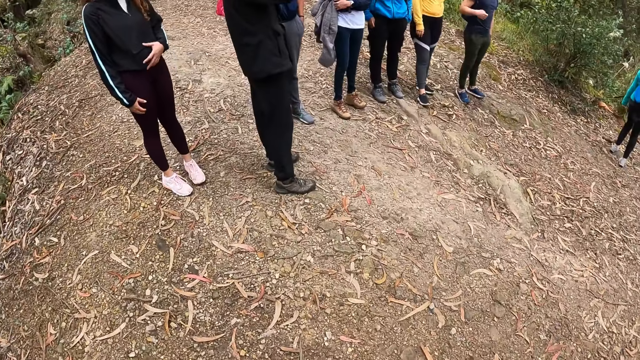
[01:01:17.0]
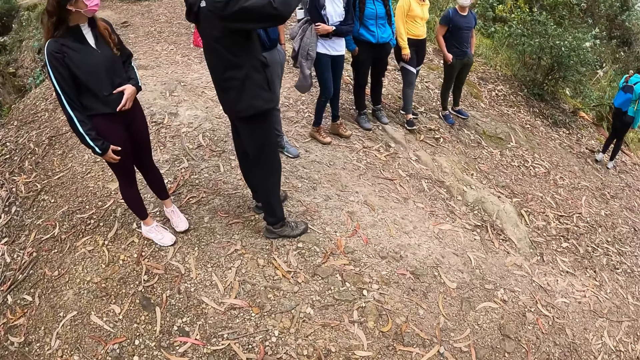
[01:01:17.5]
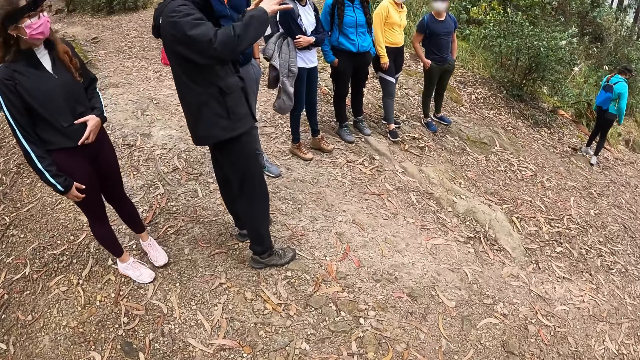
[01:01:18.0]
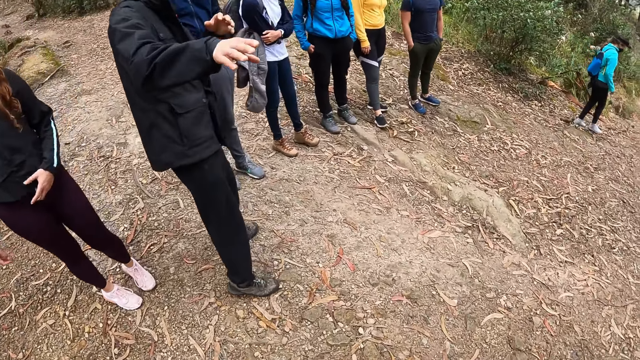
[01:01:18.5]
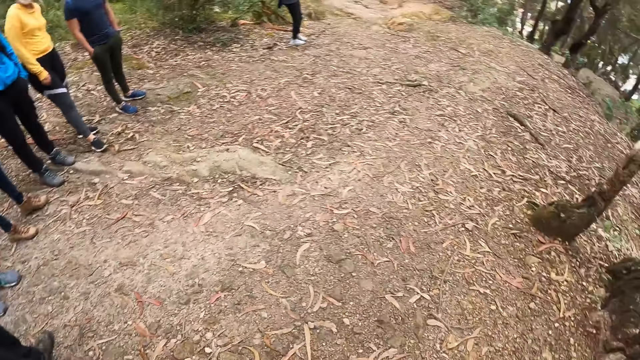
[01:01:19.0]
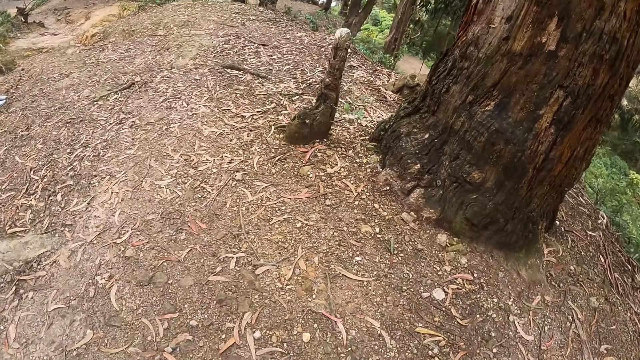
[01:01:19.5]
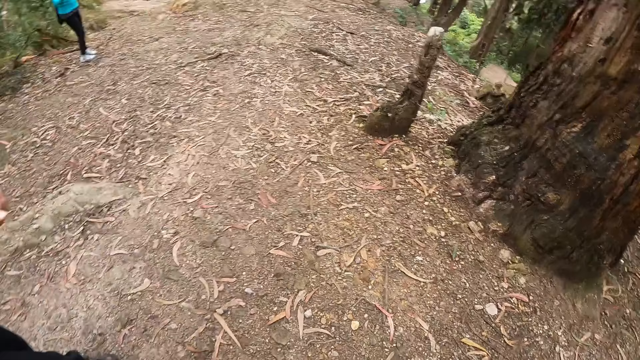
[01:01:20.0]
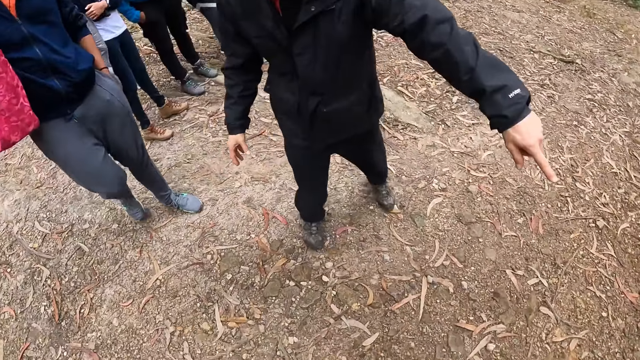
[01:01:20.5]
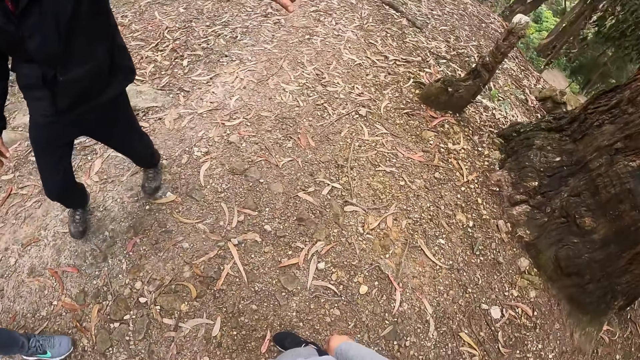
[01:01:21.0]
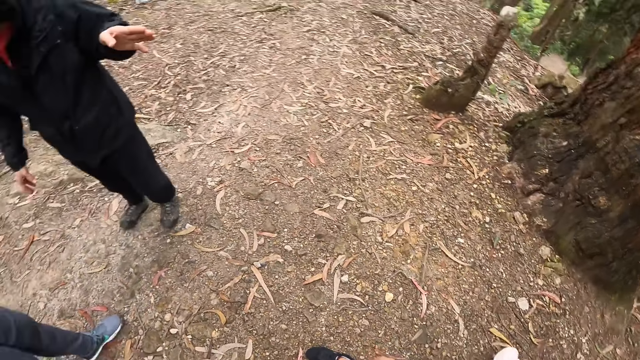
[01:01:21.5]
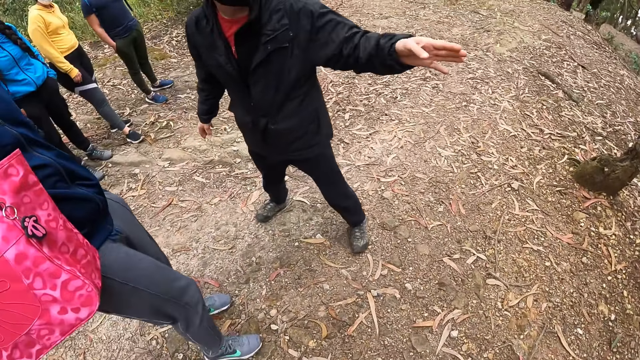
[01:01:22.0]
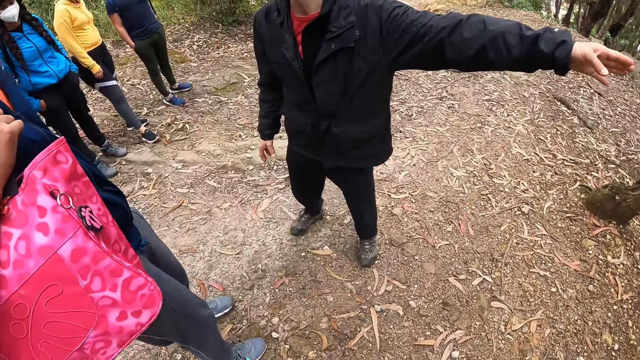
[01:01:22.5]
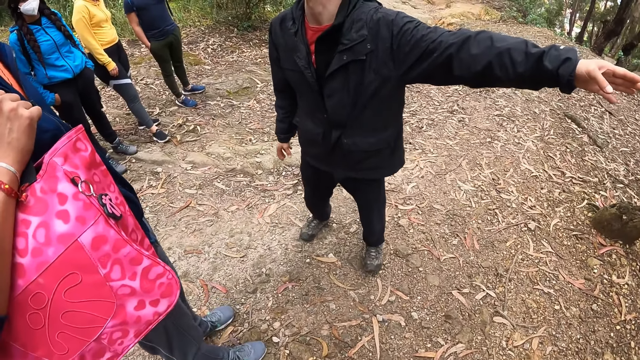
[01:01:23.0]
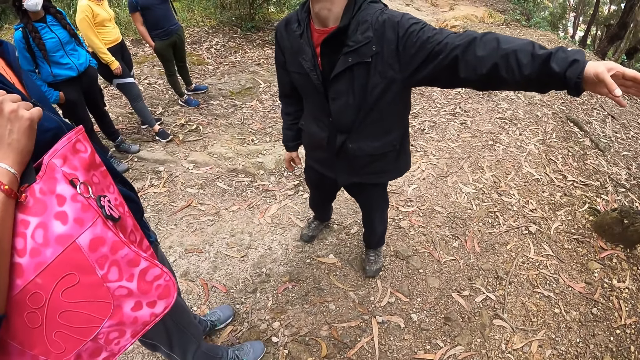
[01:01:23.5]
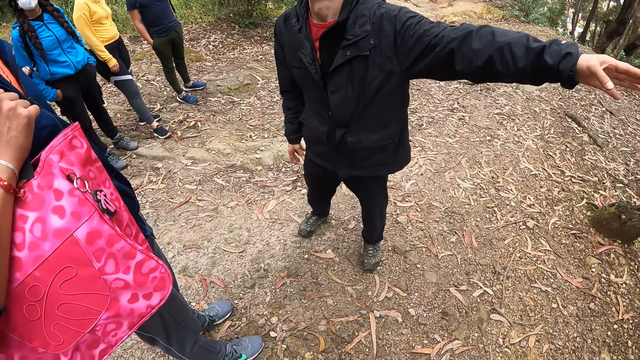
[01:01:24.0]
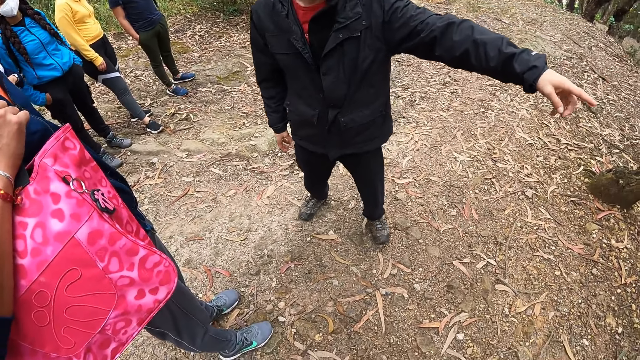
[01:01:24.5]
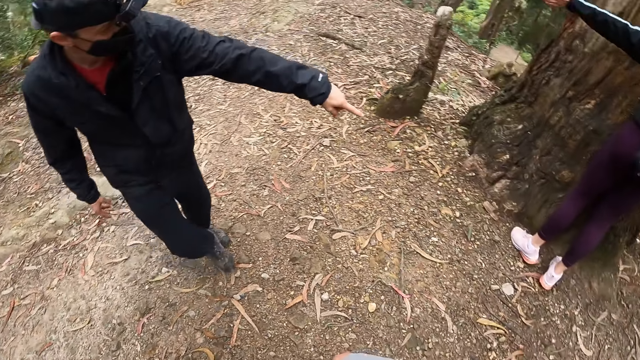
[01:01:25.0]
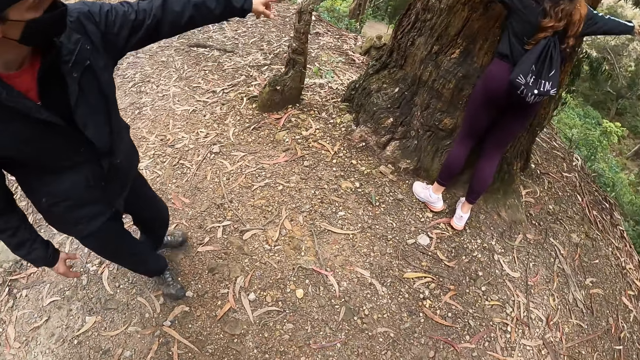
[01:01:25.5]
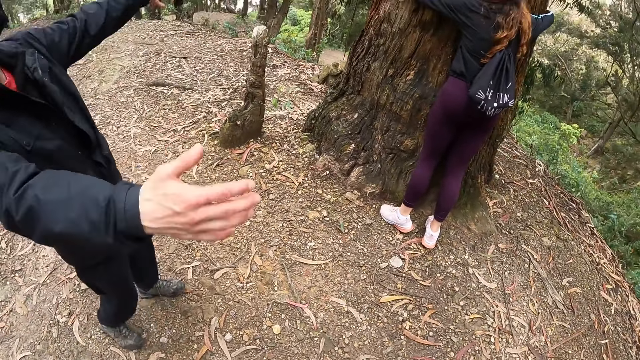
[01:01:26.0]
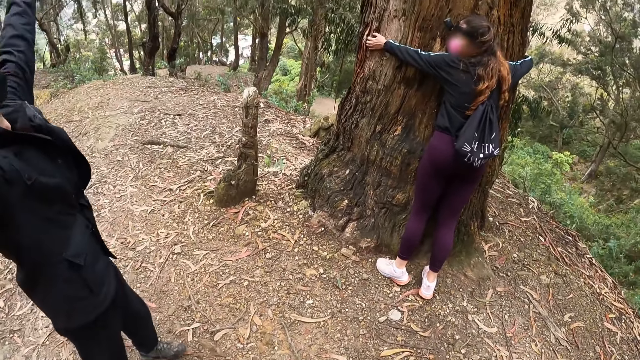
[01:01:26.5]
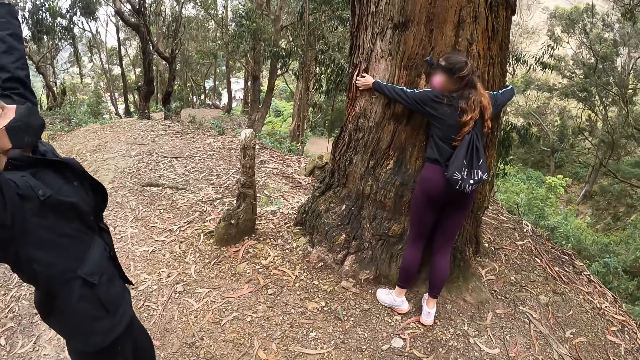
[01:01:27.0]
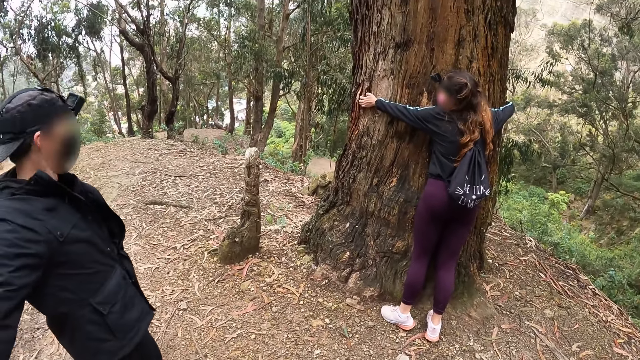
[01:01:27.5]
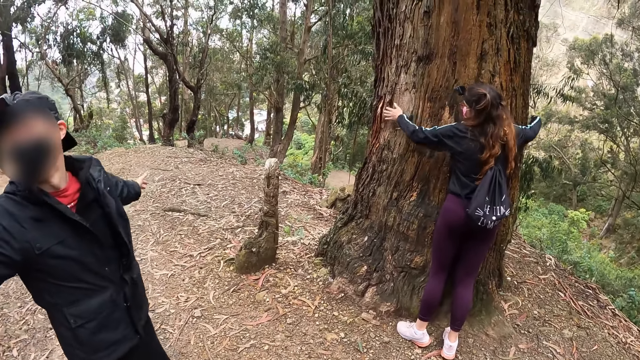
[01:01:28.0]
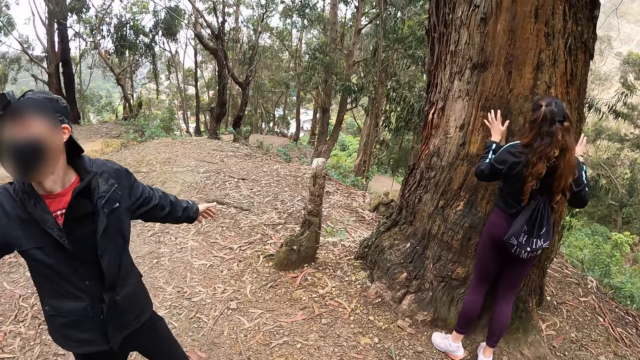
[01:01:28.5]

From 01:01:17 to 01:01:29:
The camera wearer moves her left hand. She looks around. The woman hugs the tree with both hands.

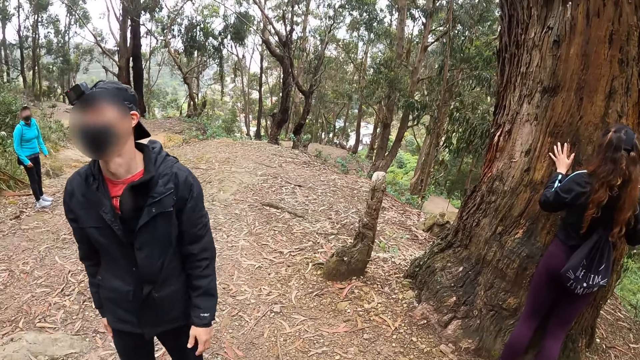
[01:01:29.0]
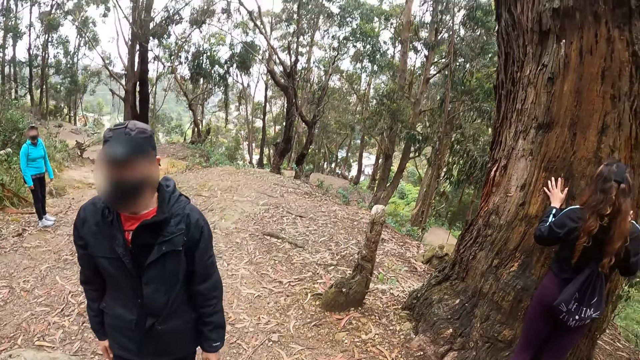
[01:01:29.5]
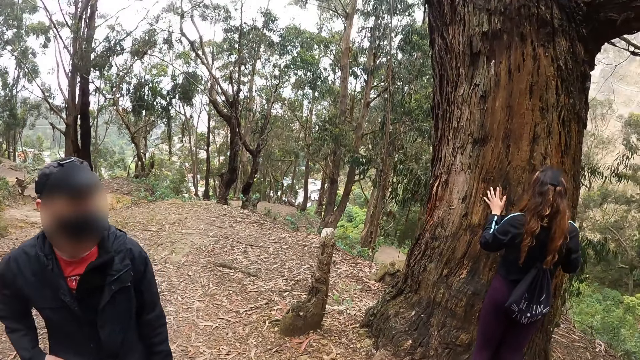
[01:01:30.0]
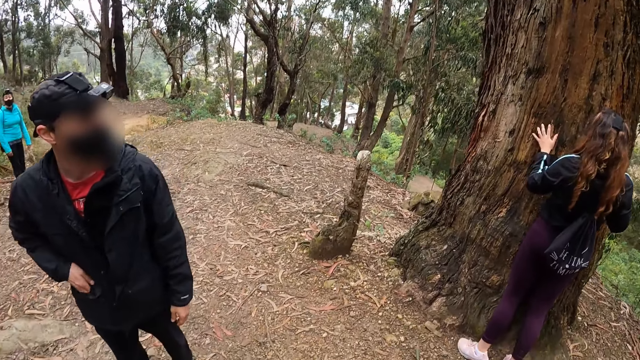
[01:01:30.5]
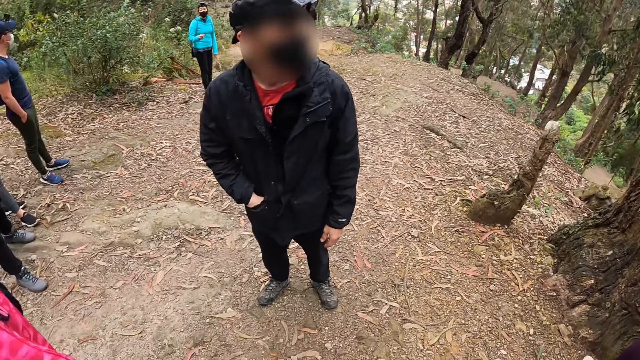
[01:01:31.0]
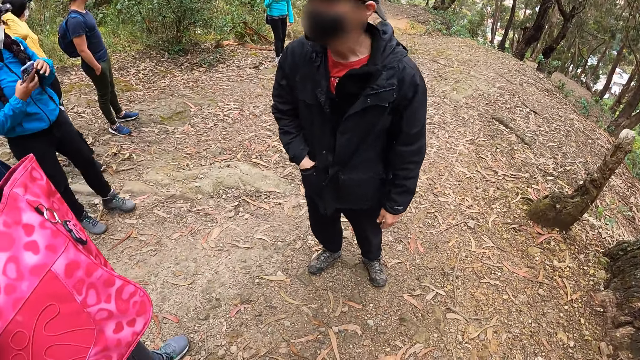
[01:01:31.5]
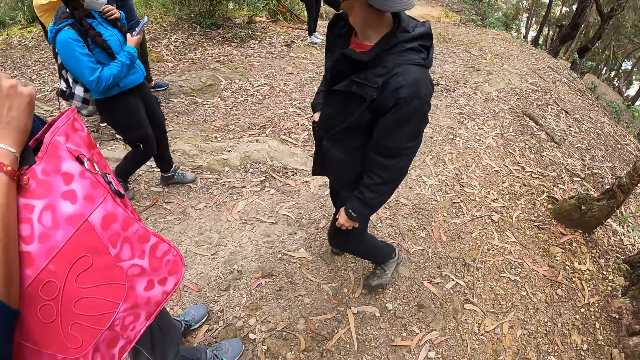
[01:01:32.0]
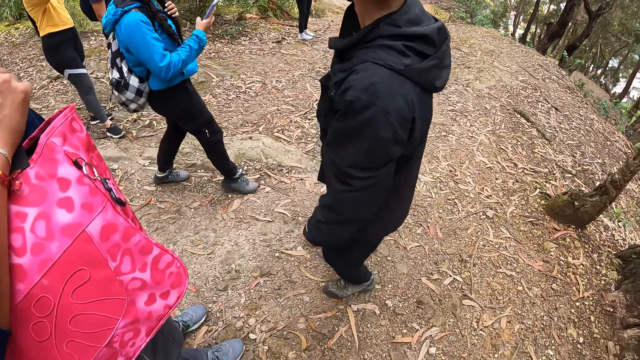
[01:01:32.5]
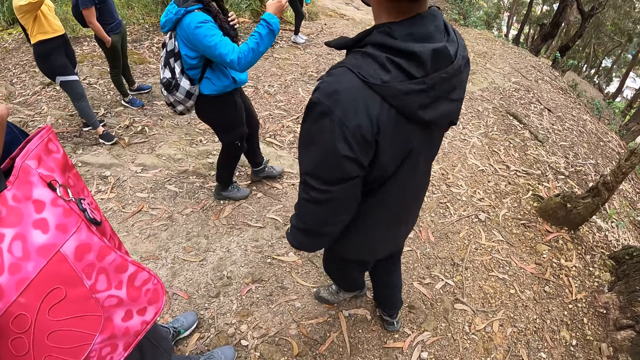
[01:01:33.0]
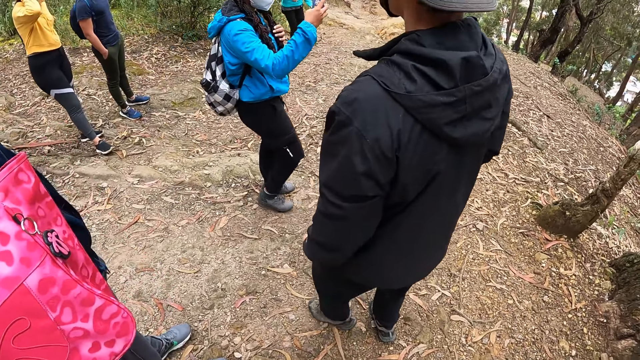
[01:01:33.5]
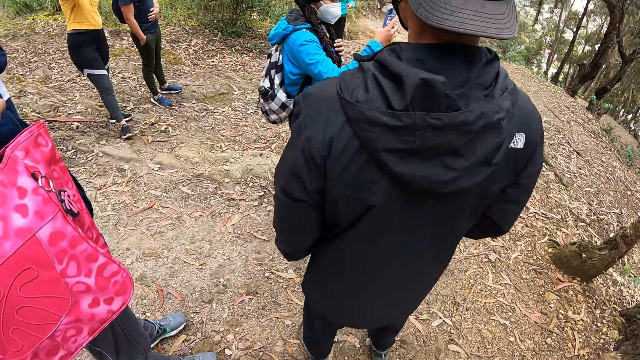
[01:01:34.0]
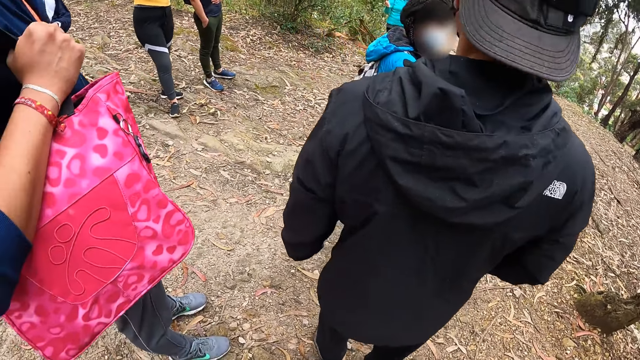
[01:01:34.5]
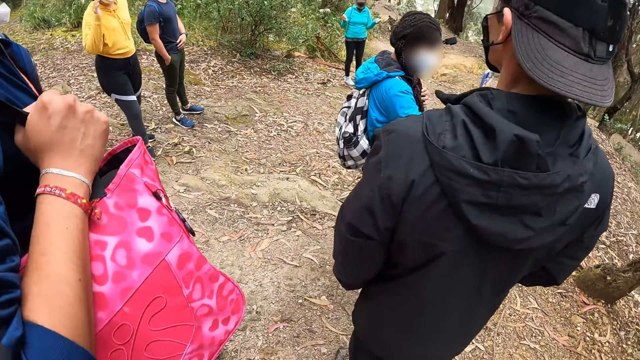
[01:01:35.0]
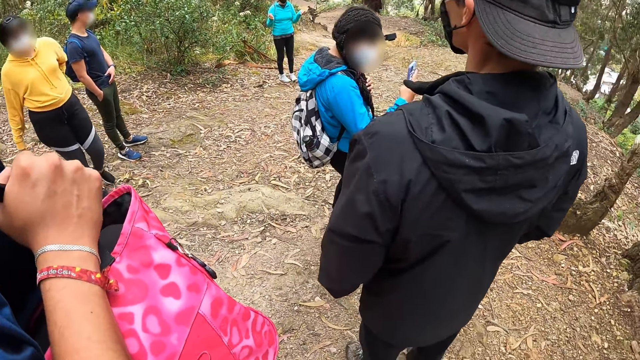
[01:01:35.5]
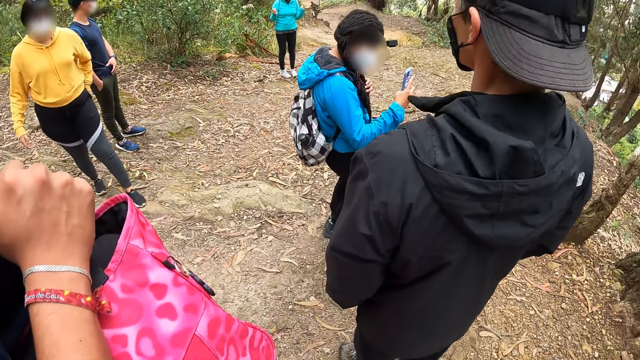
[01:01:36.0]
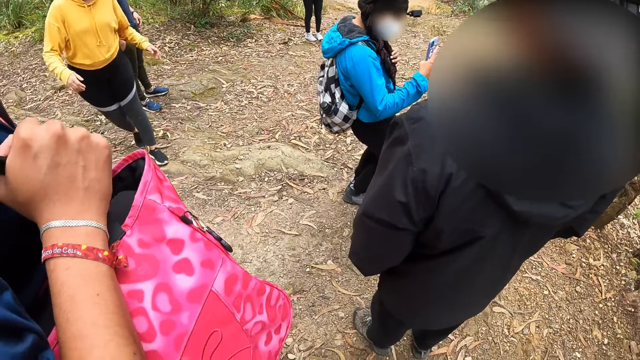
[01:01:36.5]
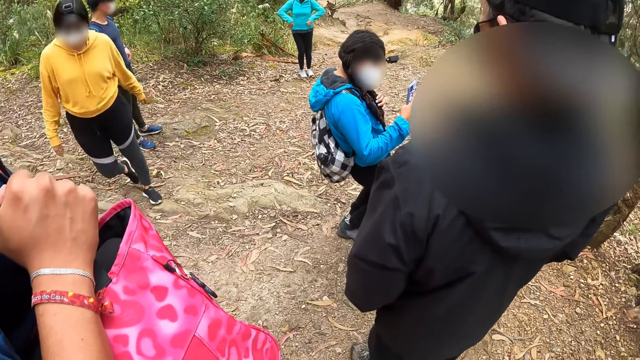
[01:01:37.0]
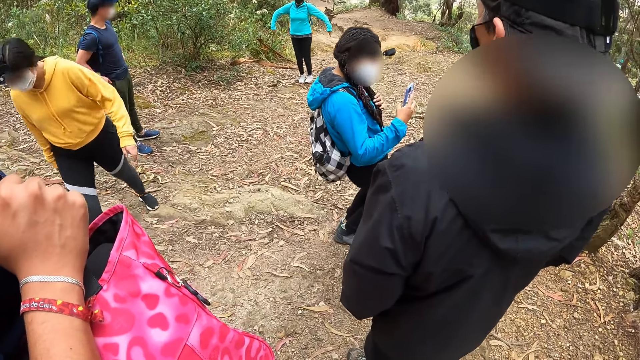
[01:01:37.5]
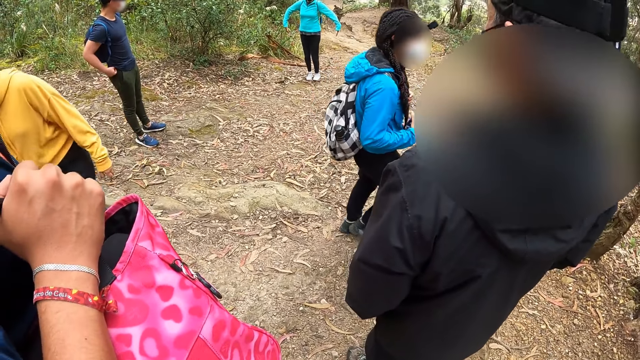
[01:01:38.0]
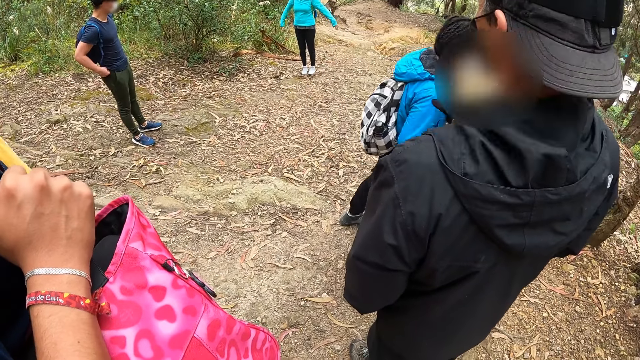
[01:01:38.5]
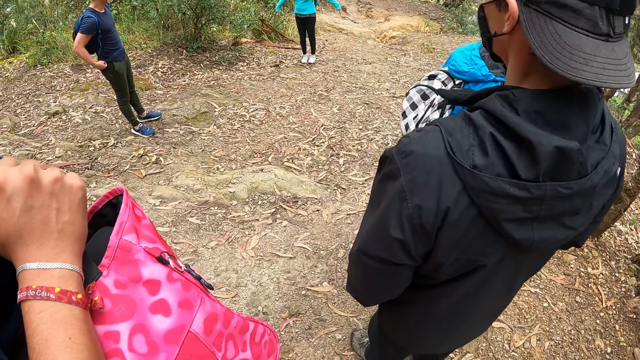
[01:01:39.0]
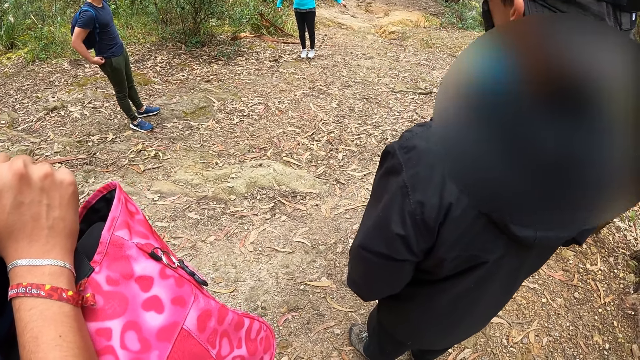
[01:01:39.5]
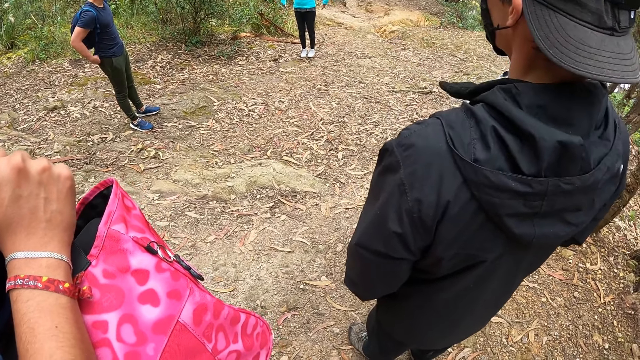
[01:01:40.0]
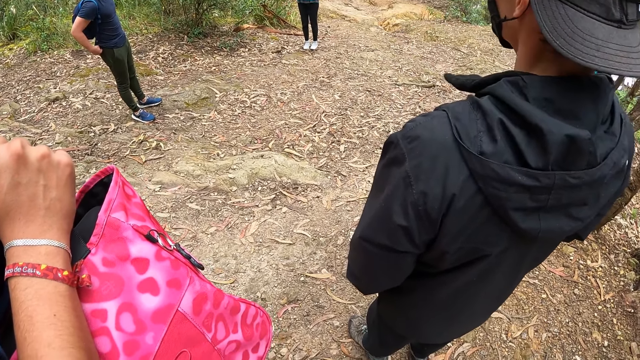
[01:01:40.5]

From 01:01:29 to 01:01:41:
A woman operates a phone with her right hand. The camera wearer looks at a man. Another man adjusts a shirt with both hands.
